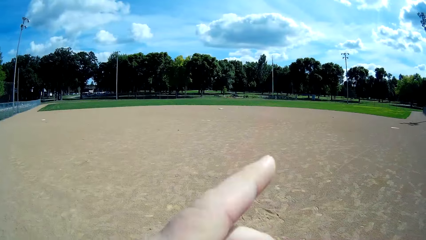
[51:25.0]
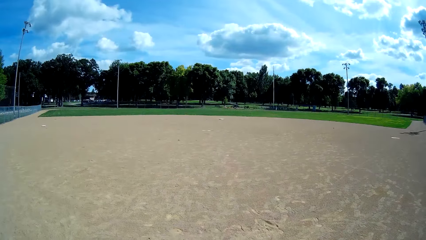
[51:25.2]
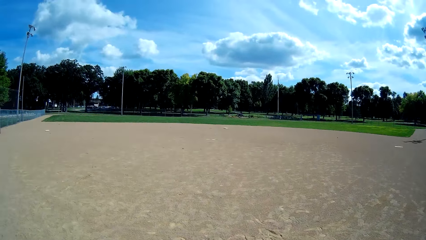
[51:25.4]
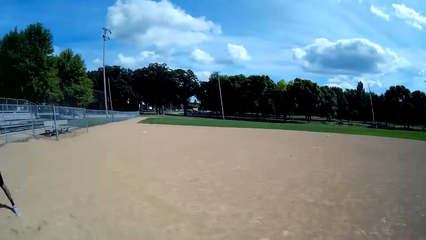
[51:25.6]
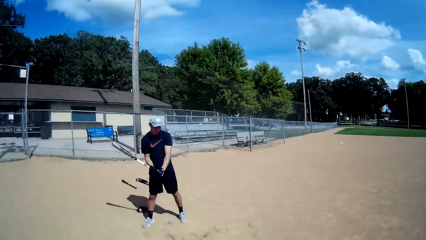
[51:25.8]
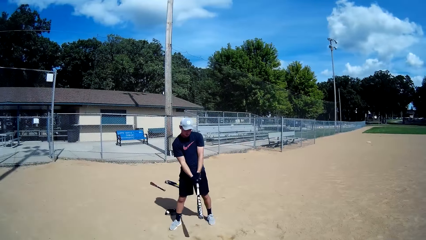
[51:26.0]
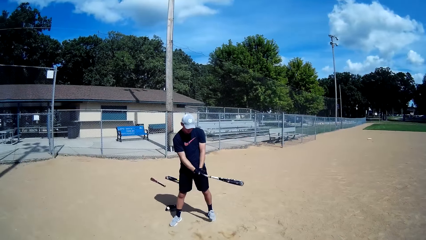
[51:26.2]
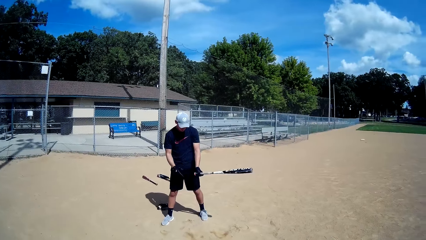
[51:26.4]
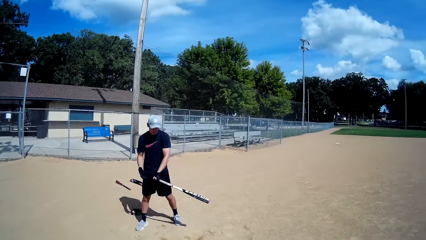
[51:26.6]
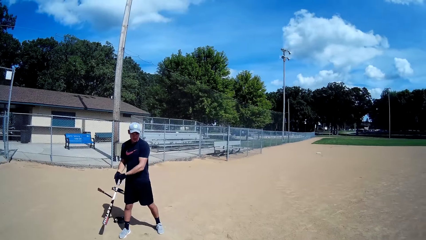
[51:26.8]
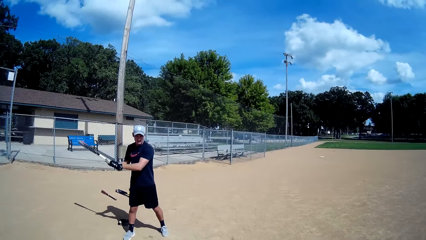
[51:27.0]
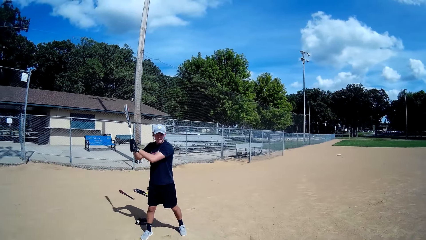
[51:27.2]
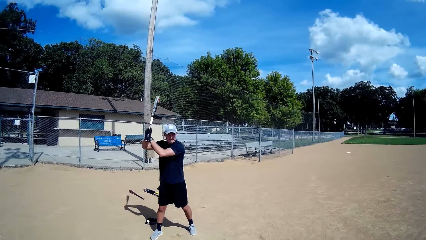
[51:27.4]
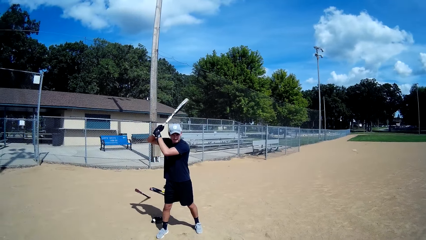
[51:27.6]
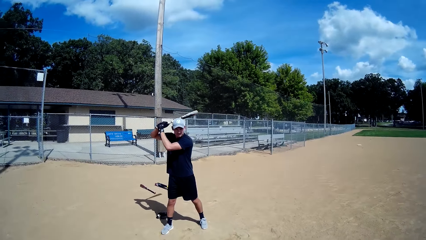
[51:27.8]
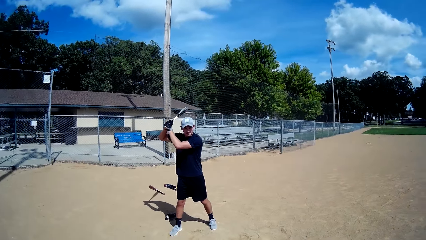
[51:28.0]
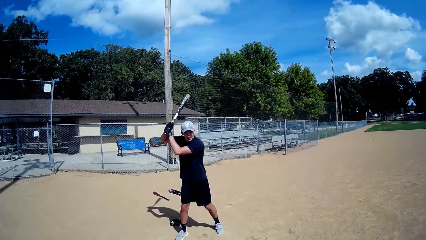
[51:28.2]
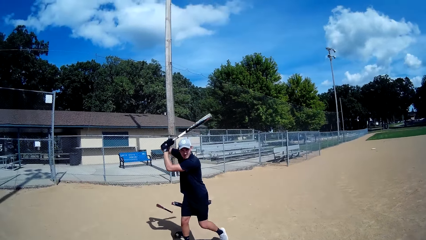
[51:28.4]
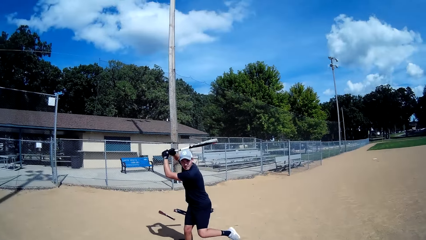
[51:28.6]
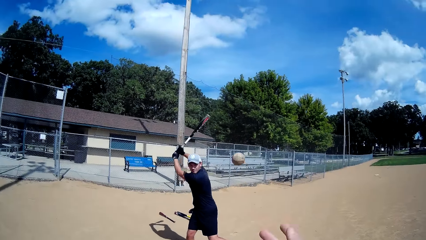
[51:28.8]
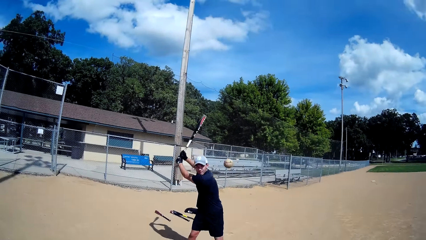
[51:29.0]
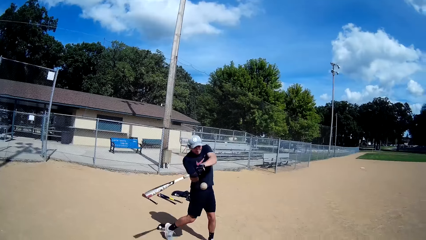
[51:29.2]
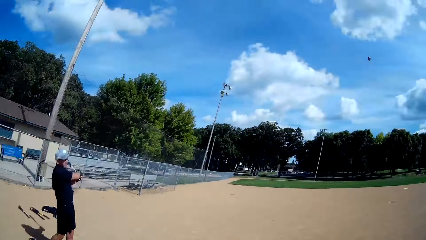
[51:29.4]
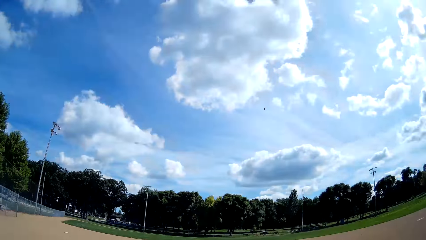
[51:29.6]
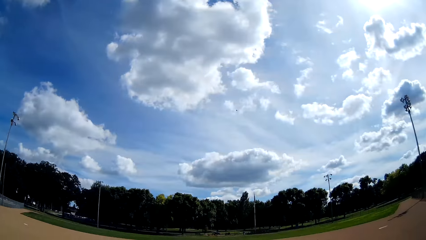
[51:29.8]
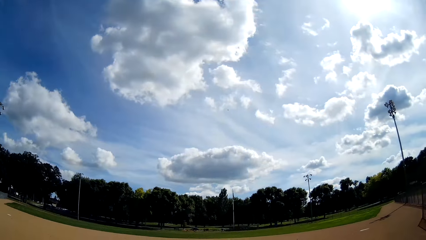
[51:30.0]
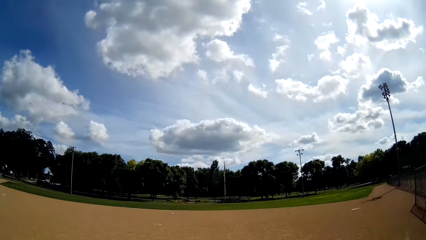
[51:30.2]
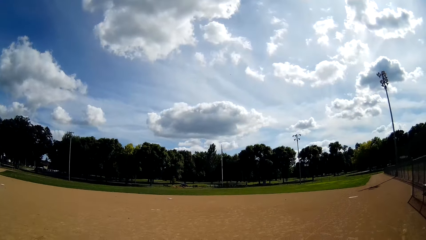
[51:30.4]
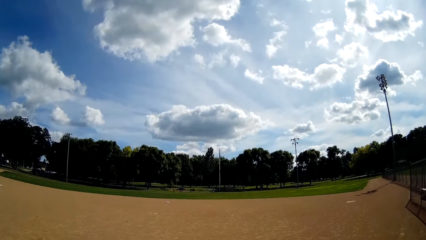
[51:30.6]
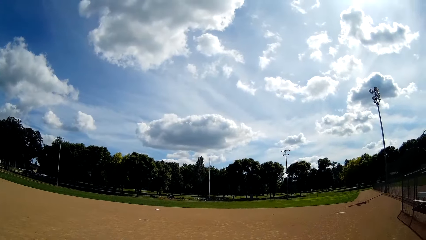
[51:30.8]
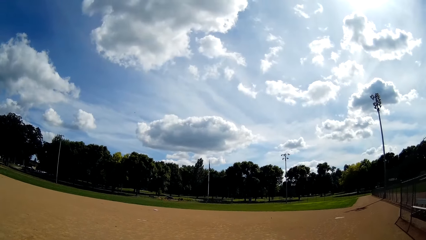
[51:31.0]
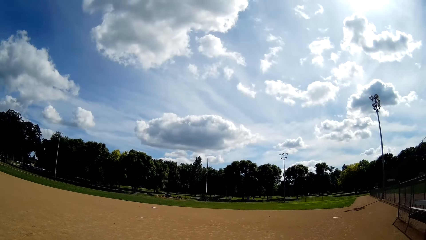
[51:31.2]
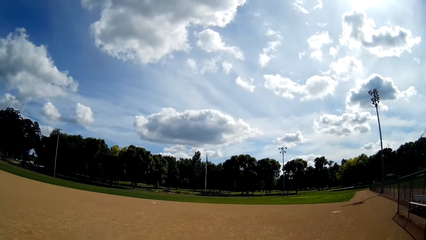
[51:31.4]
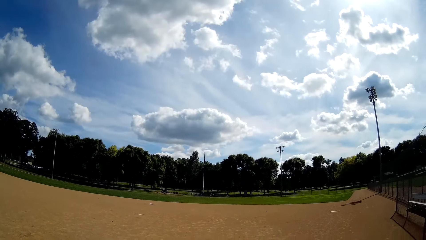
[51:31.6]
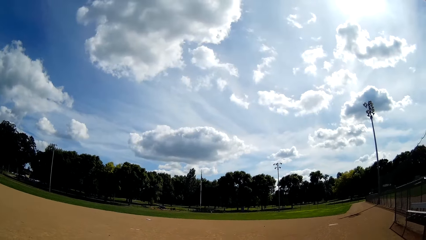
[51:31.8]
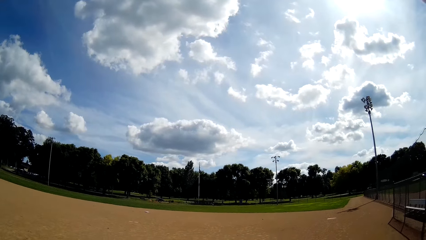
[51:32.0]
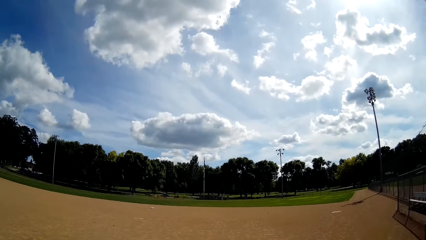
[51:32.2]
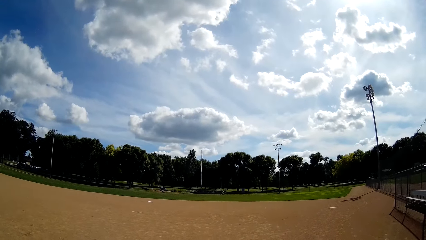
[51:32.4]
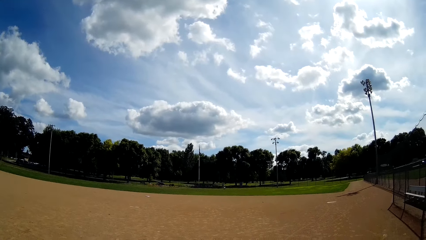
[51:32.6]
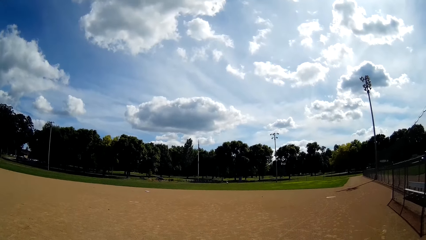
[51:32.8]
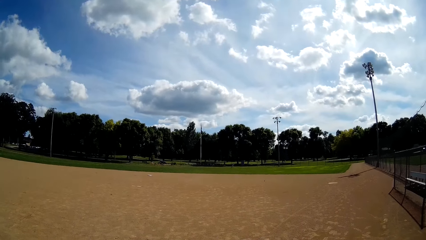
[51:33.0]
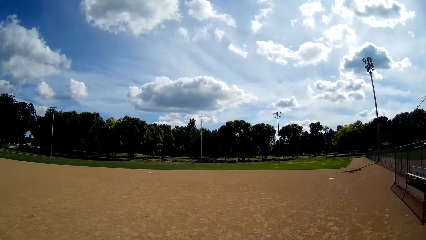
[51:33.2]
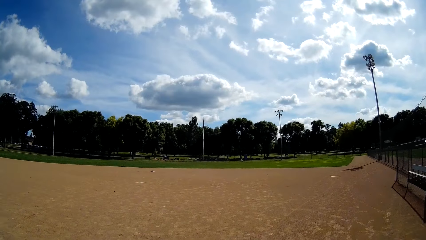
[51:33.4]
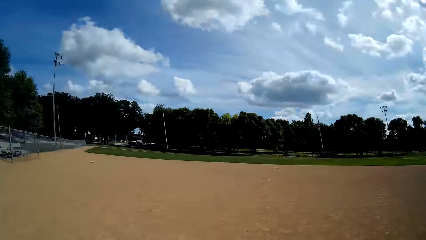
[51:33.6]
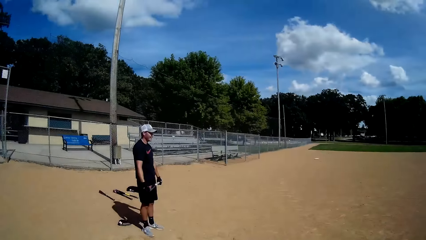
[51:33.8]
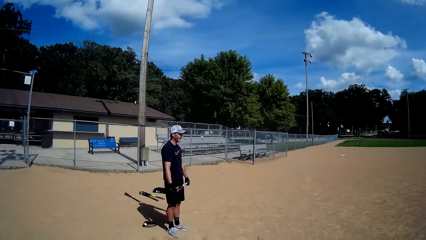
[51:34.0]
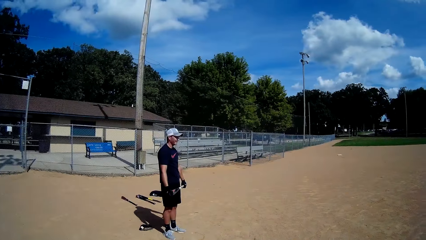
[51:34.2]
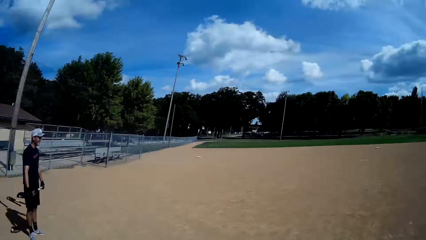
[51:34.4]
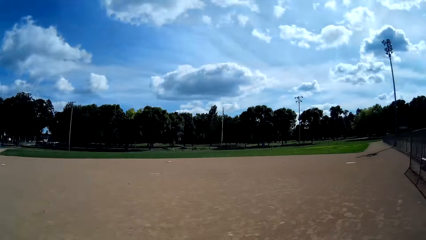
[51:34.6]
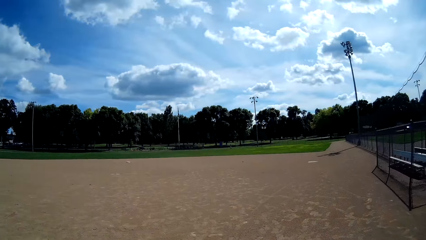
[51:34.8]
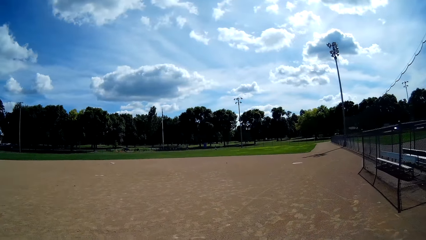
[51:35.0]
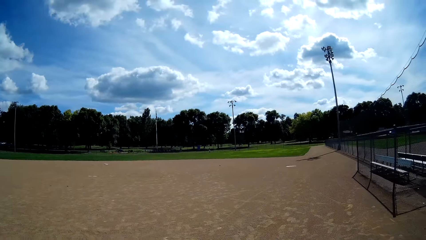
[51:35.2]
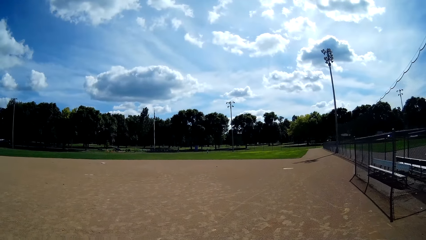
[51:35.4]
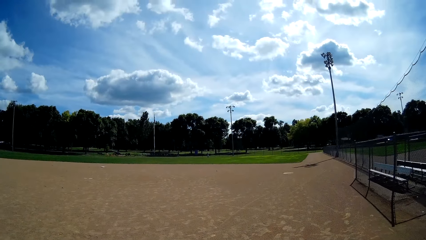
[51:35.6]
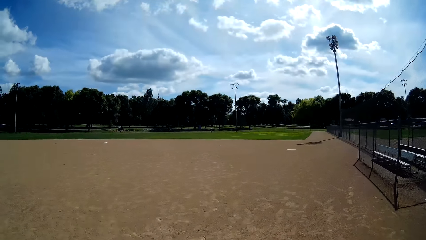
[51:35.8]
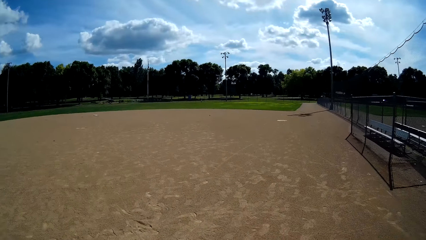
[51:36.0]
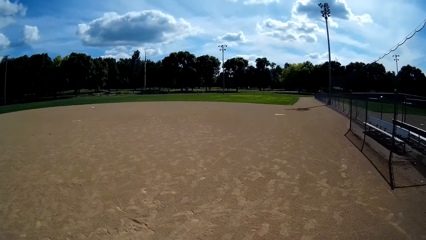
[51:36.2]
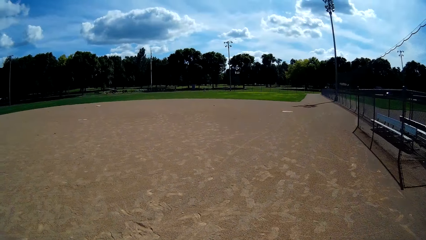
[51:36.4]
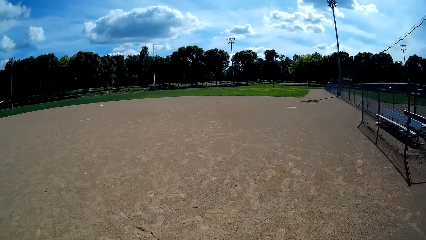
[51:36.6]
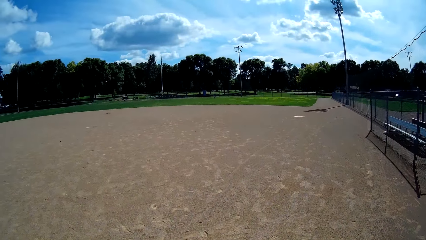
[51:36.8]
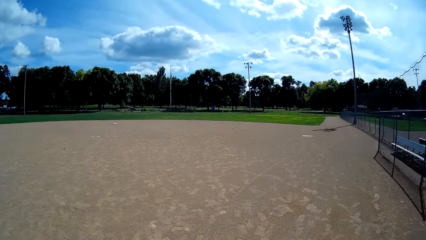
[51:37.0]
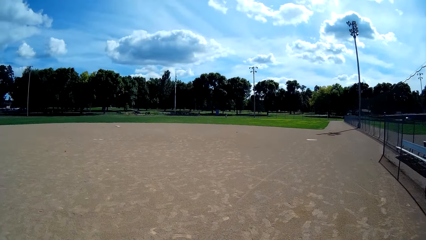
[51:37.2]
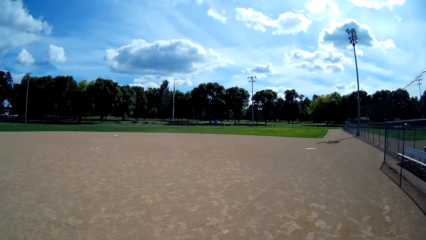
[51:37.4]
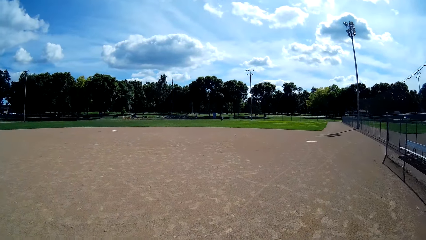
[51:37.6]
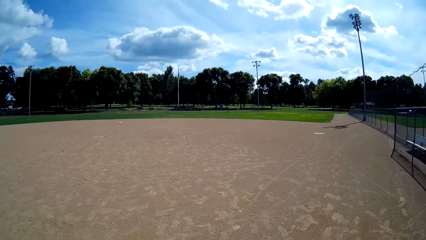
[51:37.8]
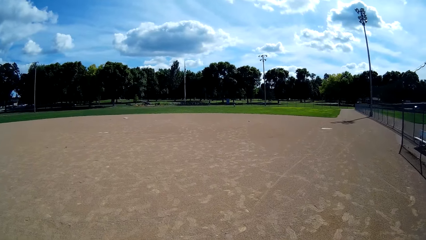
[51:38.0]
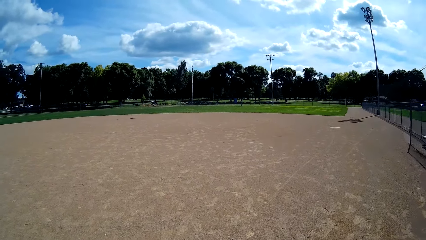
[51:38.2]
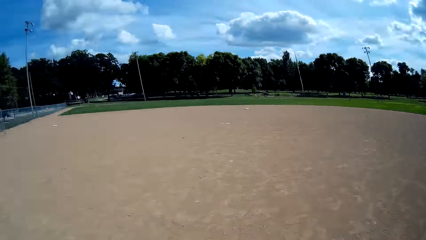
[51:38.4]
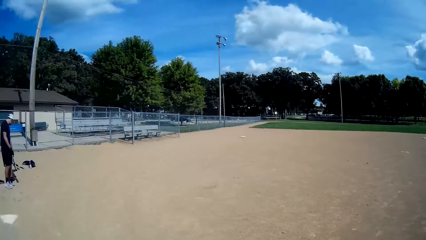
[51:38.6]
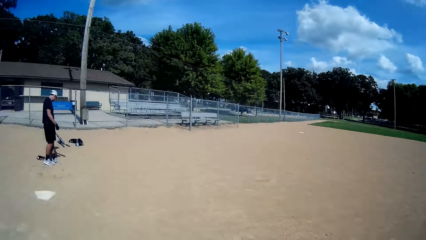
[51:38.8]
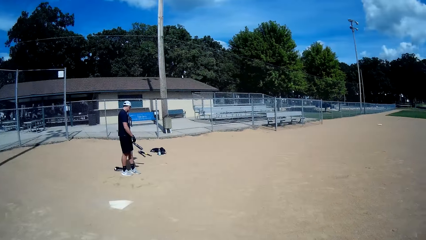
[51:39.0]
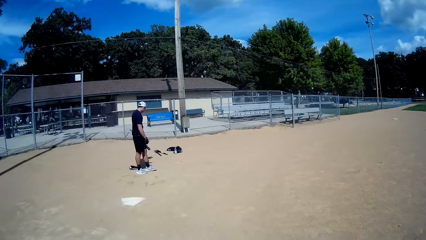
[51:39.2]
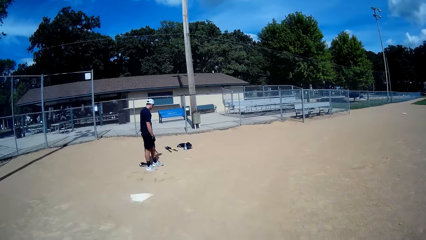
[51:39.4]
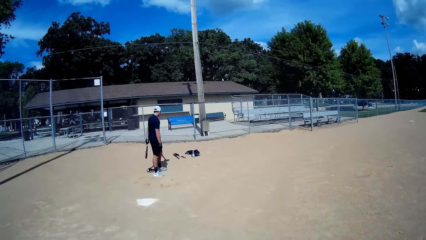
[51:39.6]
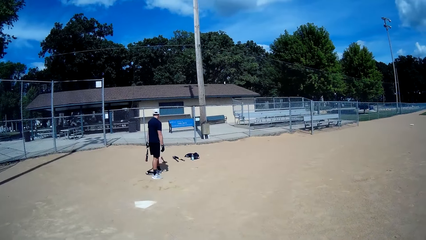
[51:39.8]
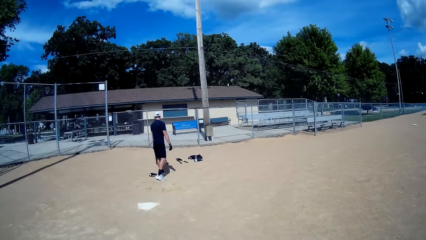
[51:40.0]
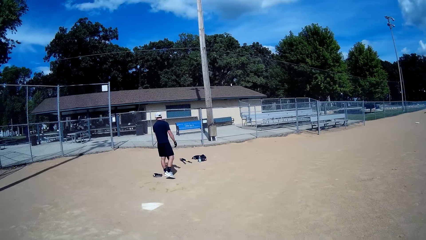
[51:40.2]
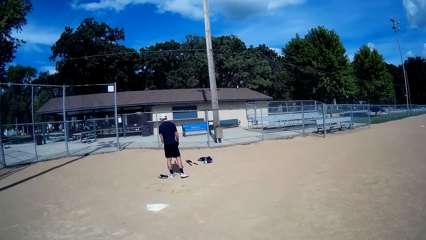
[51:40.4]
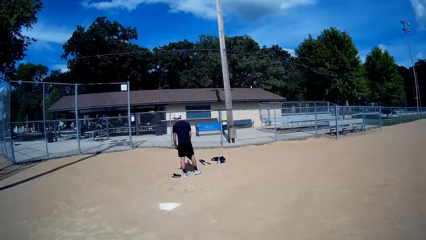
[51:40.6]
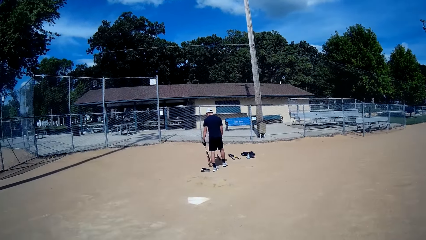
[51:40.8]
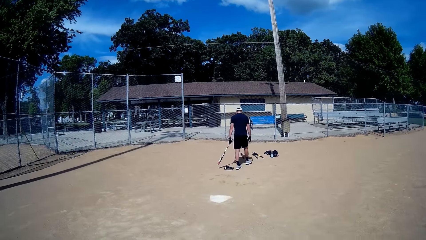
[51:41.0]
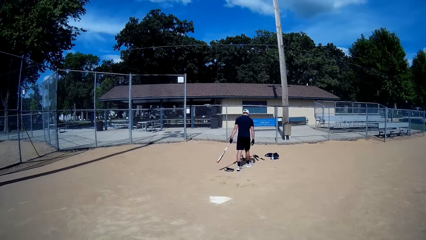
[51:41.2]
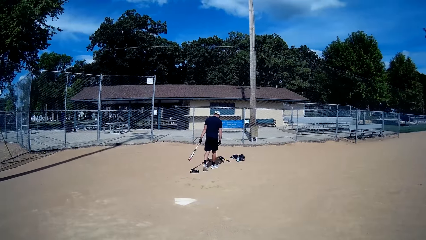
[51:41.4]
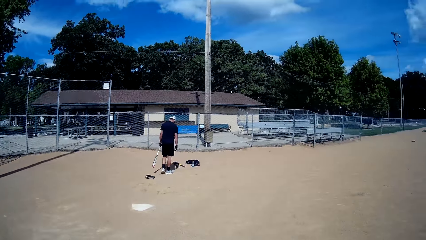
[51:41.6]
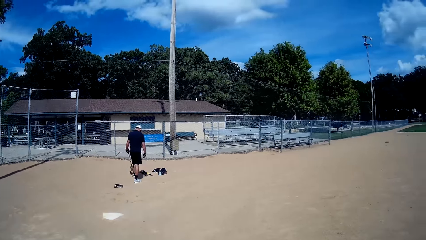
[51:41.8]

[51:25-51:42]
The camera wearer throws a baseball or tennis ball to a man. The man hits the baseball with the baseball bat or golf stick. Another man runs for the ball. The camera wearer talks. He claps his hands. The first man walks close to other golf sticks.
